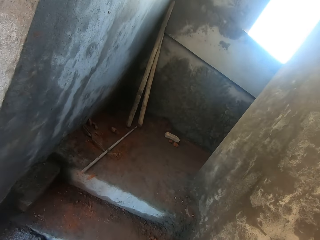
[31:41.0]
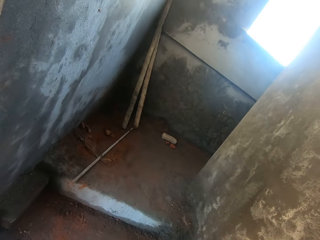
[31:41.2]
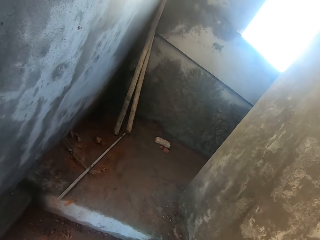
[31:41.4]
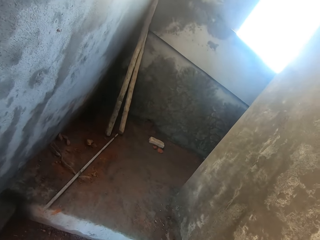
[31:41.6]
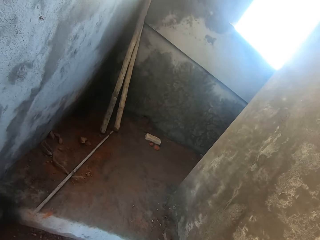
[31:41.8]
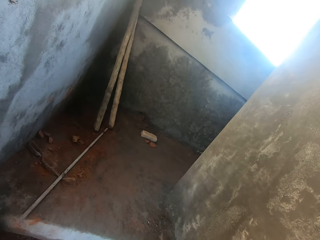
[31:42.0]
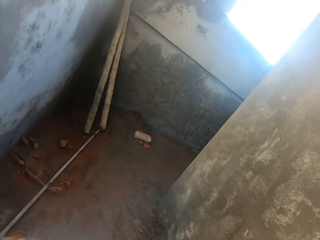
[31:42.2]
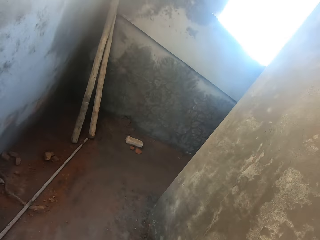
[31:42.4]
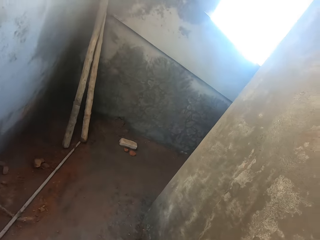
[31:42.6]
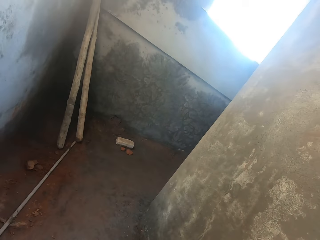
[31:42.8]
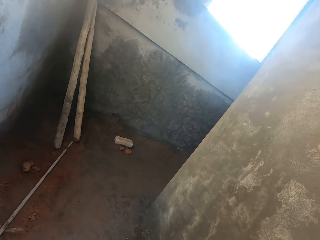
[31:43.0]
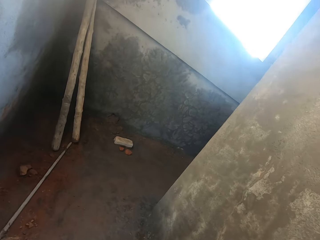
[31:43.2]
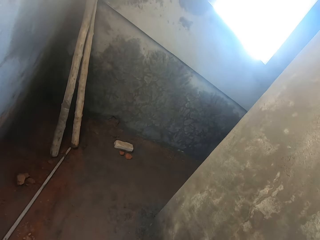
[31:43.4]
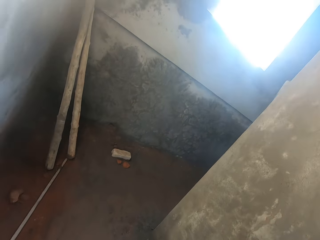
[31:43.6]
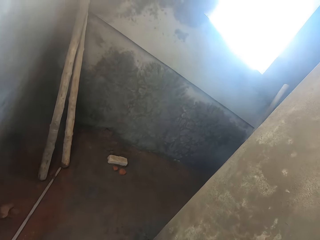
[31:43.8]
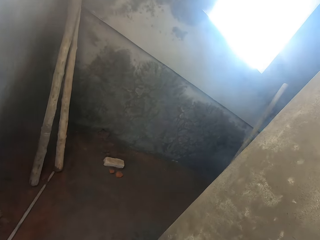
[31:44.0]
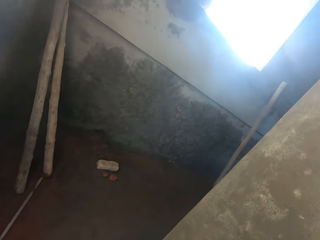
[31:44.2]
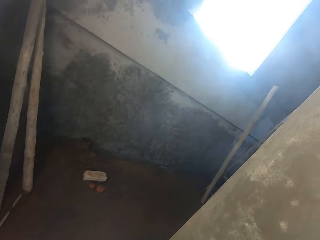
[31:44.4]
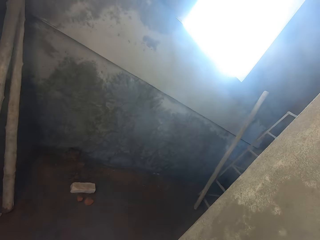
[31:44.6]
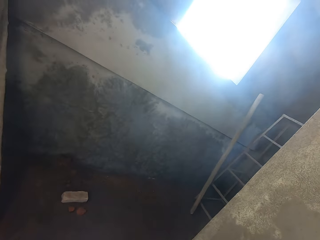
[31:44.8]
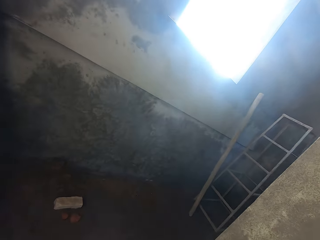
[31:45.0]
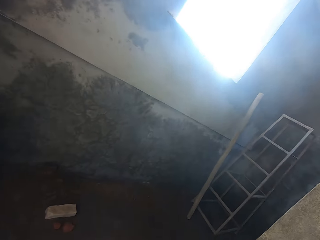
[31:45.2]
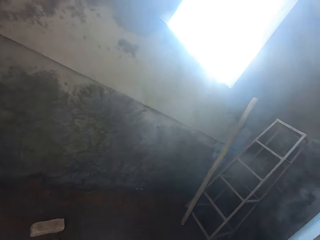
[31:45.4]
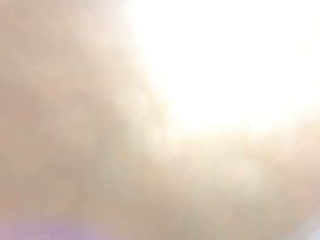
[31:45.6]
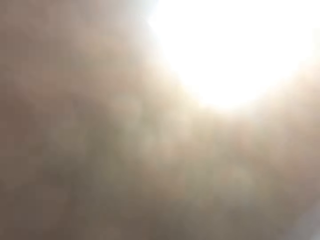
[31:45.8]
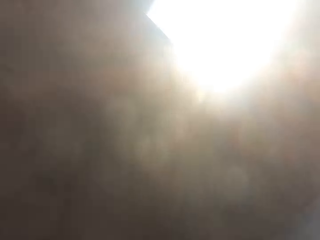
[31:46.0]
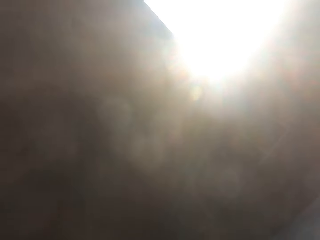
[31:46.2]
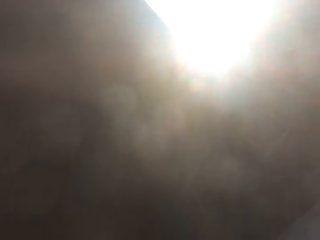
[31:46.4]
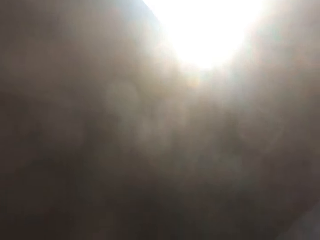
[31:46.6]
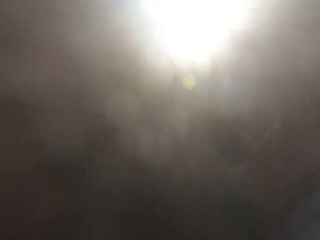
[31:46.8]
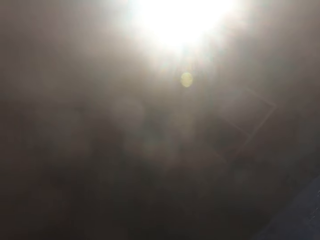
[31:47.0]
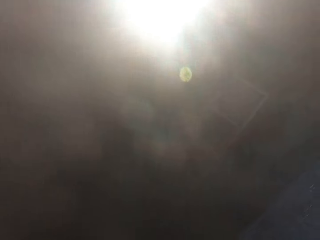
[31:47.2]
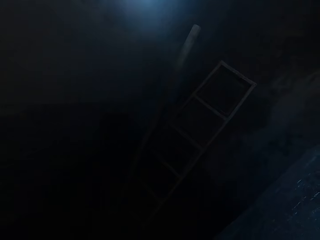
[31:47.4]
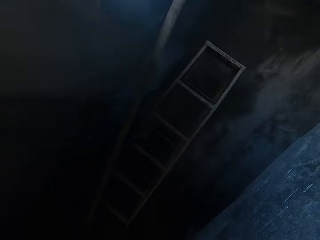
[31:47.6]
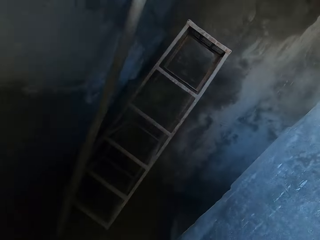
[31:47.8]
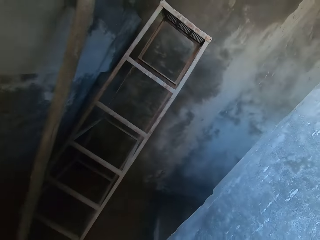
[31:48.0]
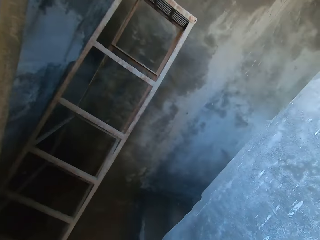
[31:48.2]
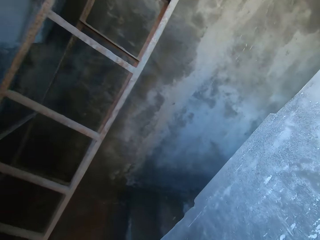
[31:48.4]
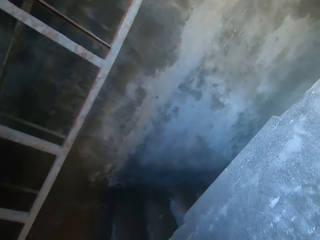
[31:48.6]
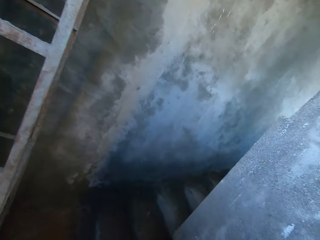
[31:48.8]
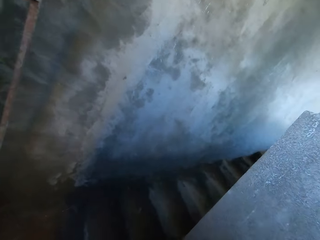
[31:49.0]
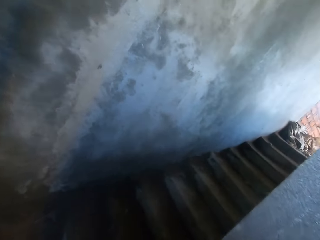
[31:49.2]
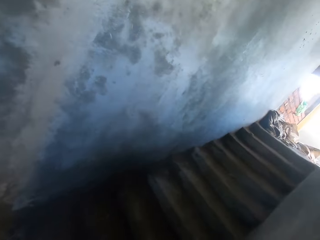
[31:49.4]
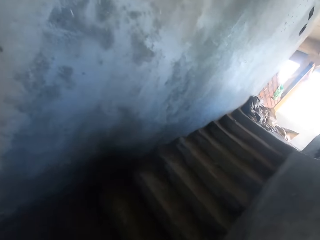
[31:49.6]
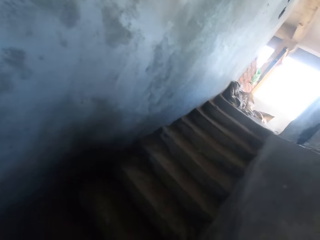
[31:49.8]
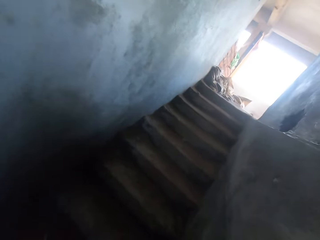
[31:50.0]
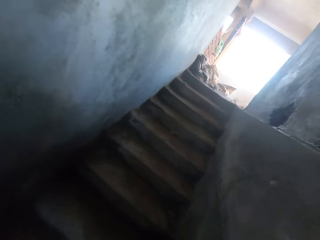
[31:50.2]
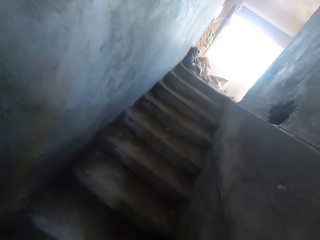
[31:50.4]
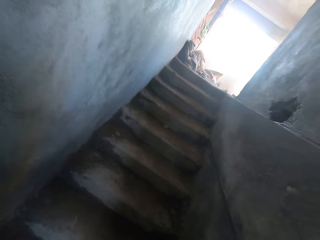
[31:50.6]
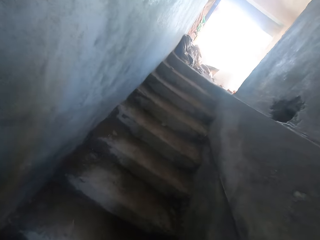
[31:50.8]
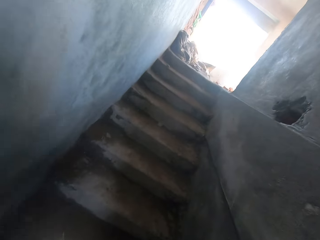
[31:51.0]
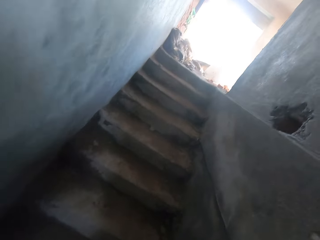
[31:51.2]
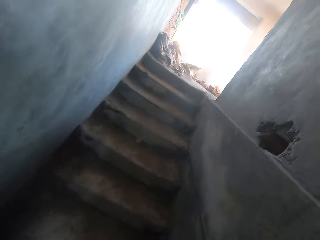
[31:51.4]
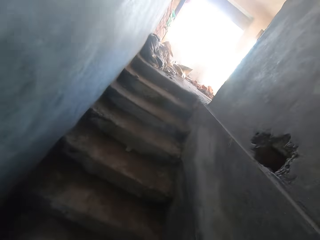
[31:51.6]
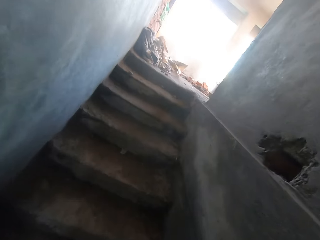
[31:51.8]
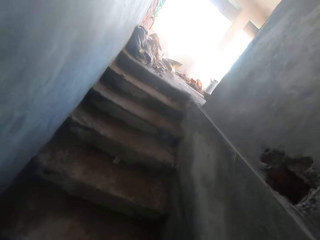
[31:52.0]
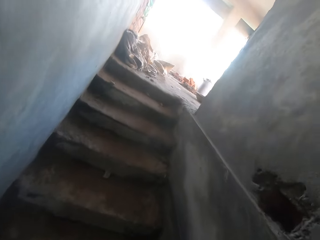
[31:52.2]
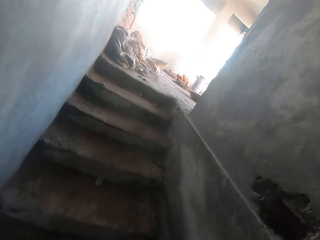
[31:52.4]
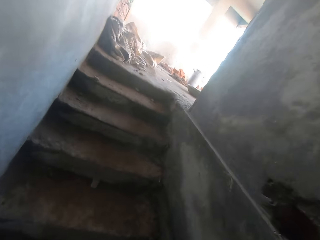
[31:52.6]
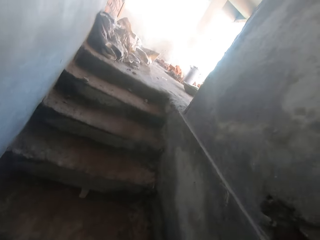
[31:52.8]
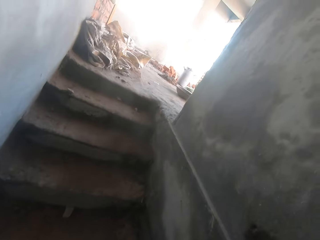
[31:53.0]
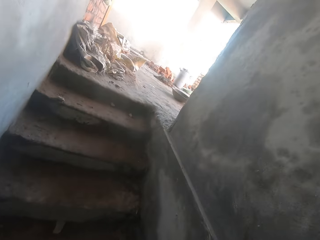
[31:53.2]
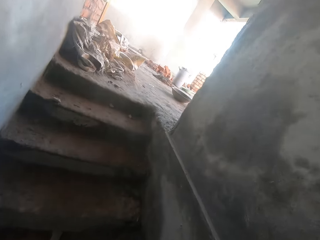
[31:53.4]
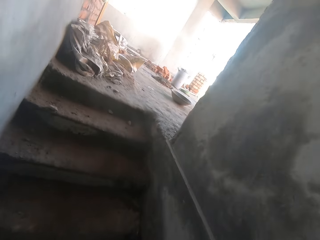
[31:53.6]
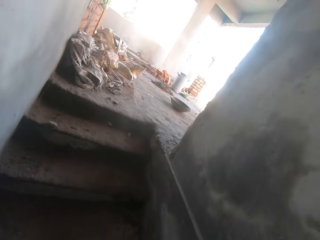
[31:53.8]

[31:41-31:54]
The camera wearer climbs the stairs repeatedly.

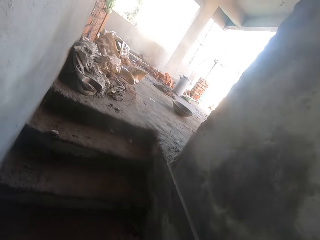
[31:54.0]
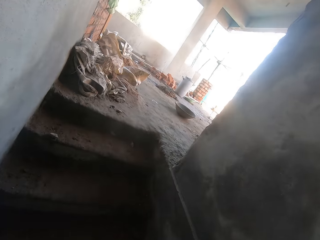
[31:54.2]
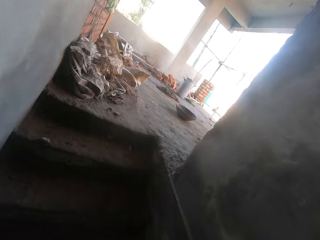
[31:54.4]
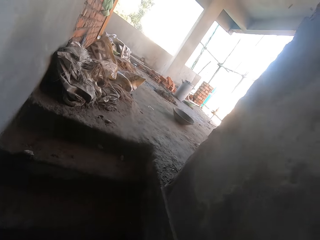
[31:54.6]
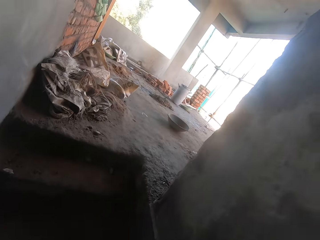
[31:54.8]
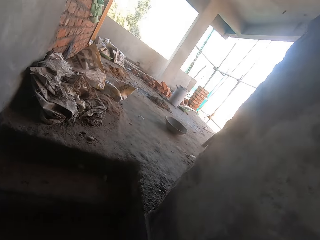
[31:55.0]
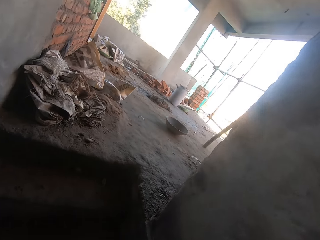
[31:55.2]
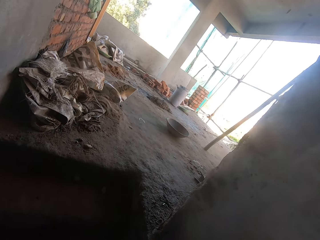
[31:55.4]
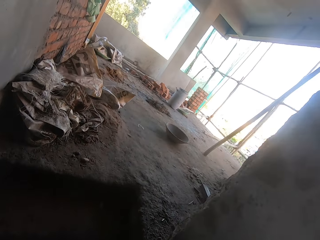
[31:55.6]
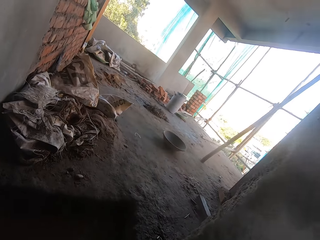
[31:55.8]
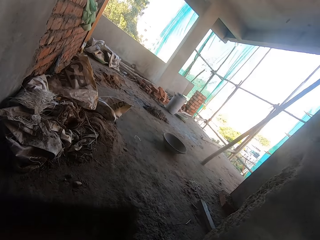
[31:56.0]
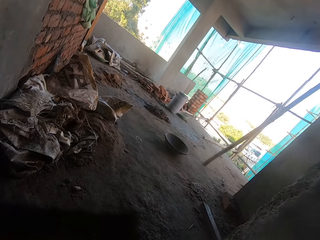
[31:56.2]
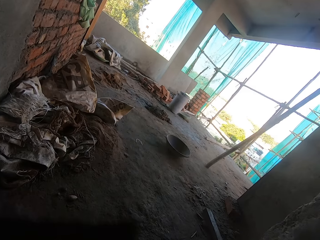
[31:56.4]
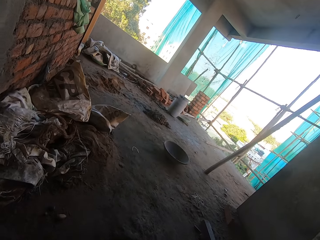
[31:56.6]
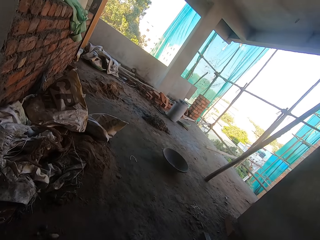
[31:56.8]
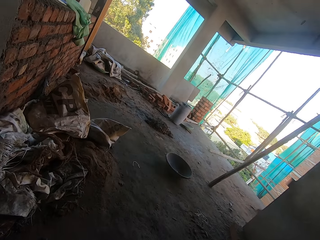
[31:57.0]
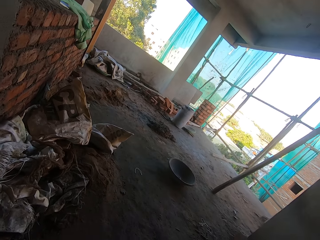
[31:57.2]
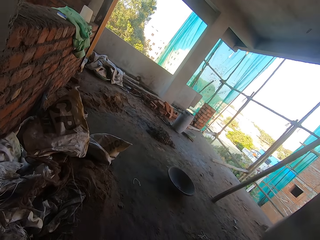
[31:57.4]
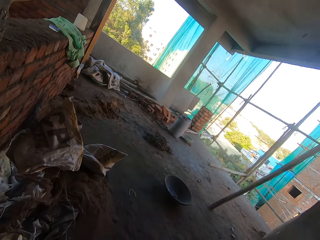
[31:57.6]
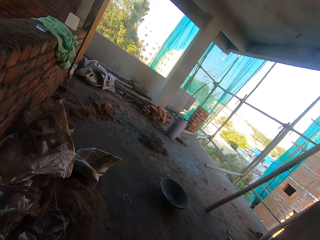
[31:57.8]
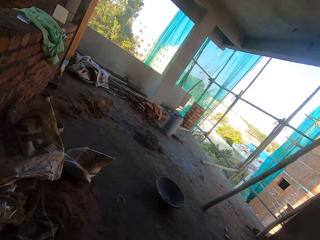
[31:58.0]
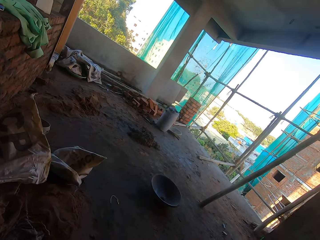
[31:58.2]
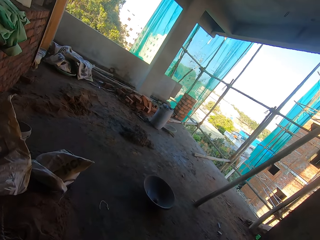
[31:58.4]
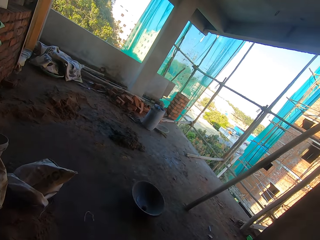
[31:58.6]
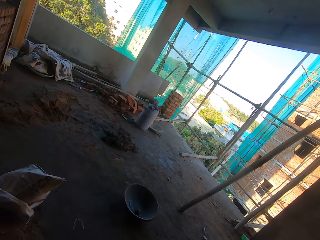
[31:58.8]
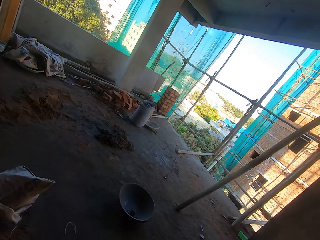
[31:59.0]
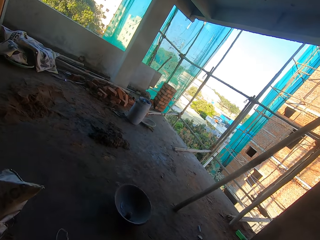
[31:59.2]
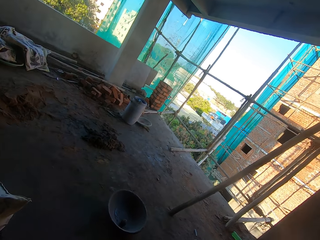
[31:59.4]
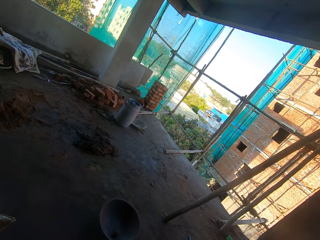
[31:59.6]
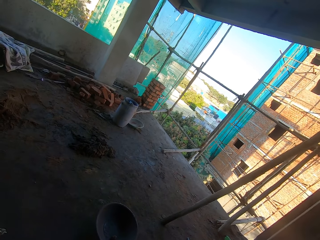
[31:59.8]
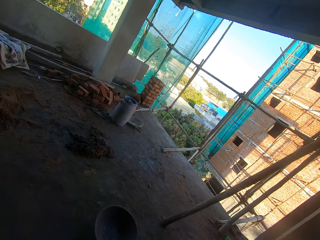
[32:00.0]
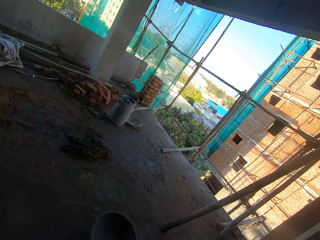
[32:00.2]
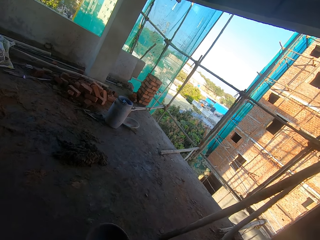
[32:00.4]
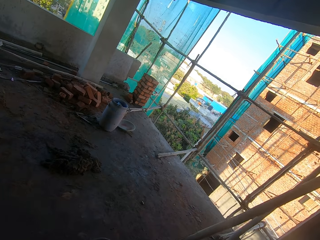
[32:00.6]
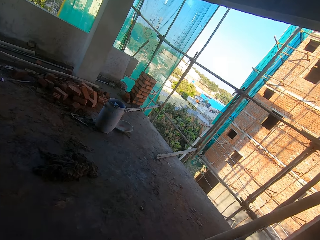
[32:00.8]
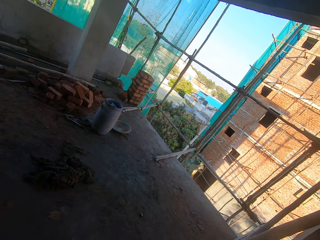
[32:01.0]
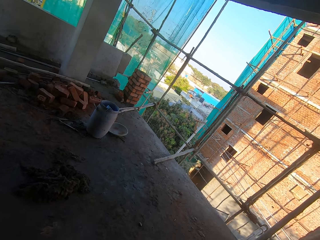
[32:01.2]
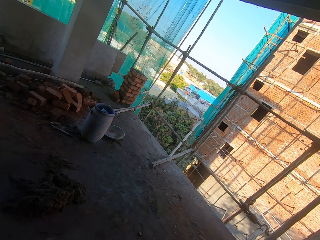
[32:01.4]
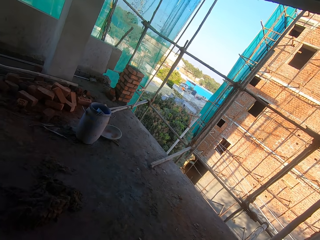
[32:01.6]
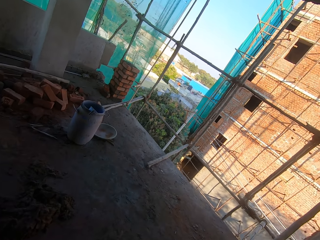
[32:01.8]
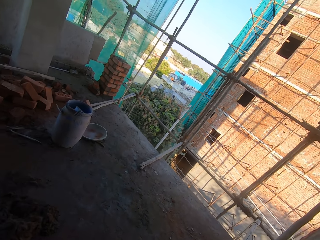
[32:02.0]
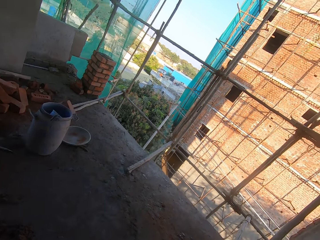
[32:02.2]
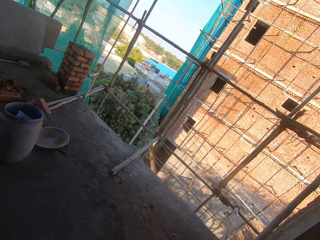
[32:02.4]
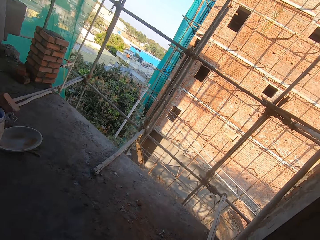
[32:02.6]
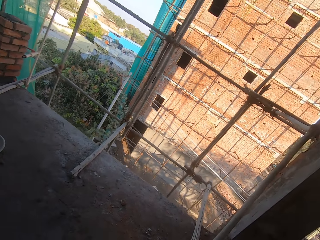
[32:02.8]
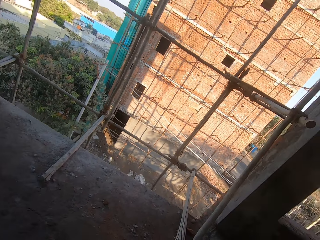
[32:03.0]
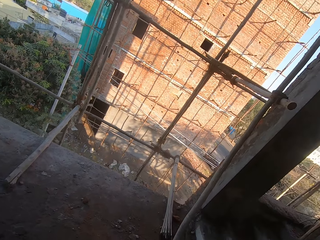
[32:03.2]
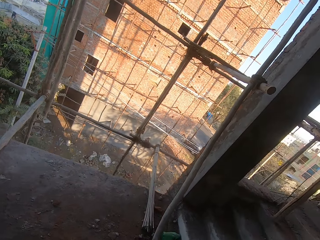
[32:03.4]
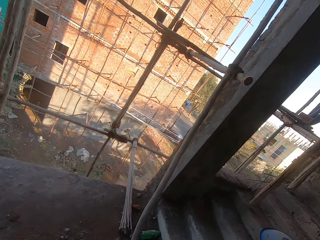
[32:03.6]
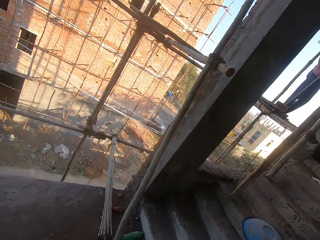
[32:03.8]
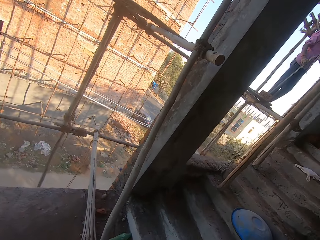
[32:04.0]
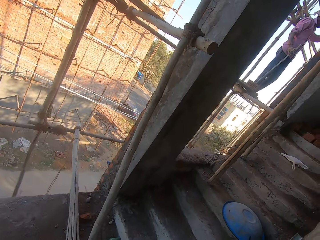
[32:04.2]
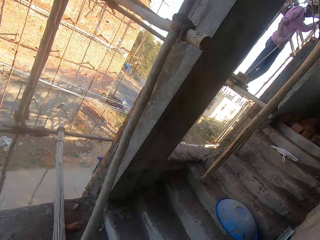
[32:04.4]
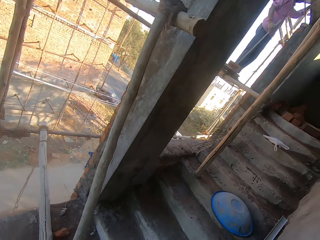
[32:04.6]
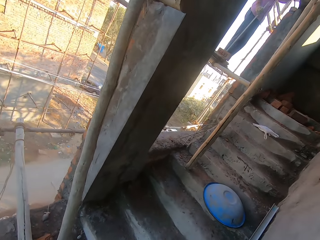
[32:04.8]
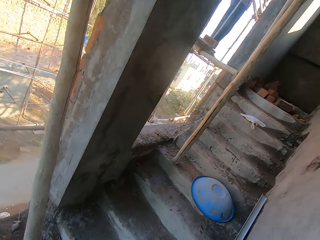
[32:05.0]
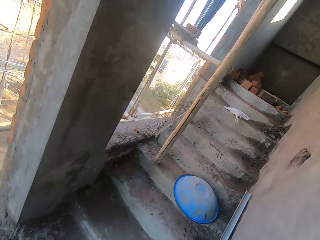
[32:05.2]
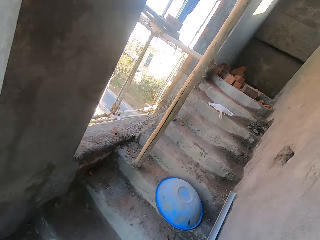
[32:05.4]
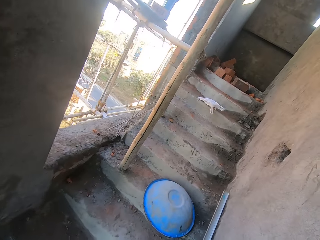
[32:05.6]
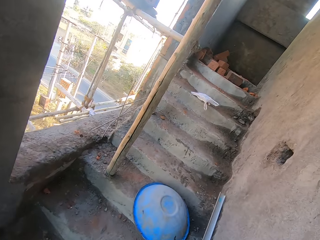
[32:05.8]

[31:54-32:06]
The camera wearer climbs the stairs. They walk around the built house repeatedly.
